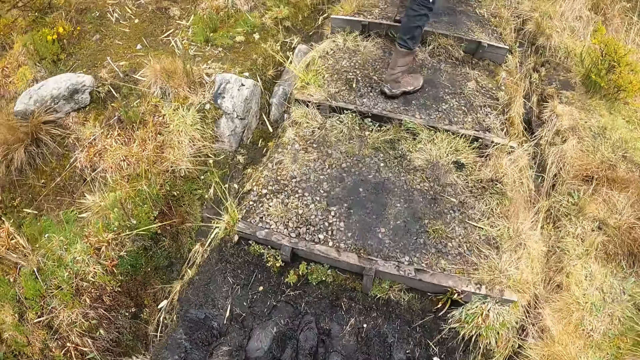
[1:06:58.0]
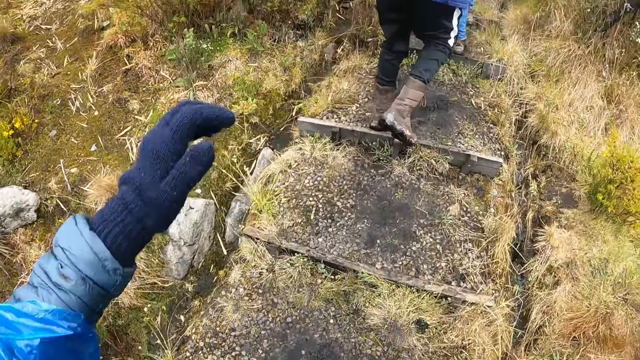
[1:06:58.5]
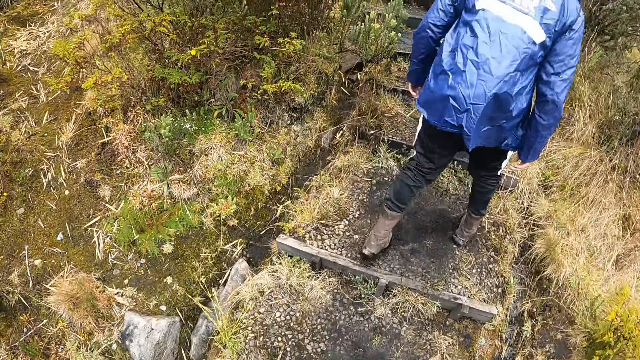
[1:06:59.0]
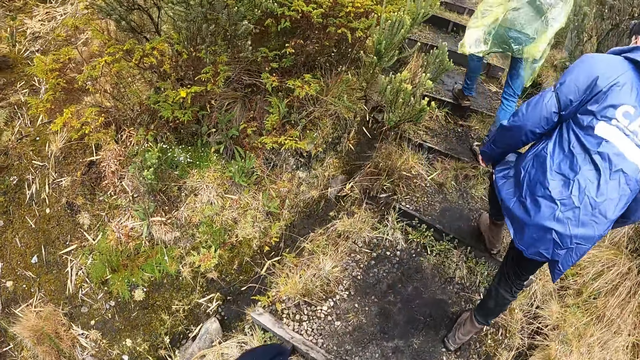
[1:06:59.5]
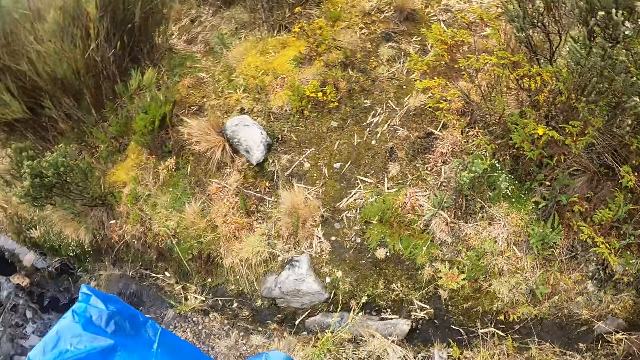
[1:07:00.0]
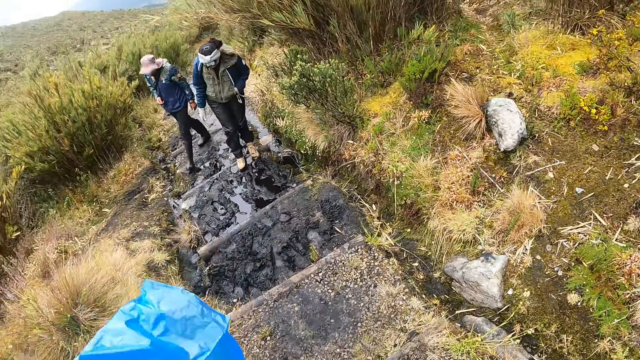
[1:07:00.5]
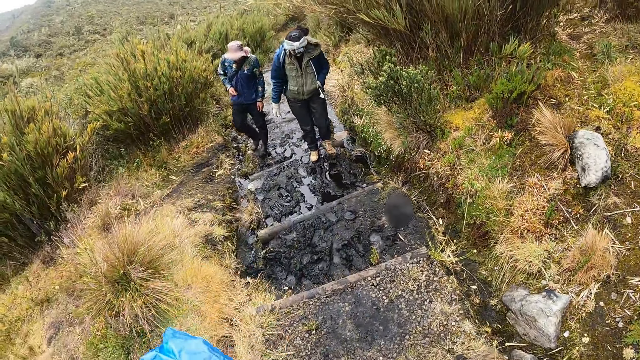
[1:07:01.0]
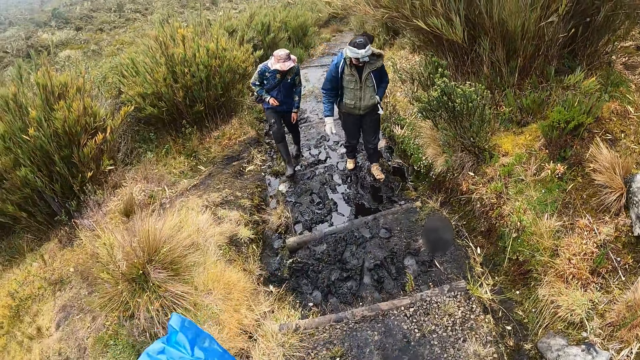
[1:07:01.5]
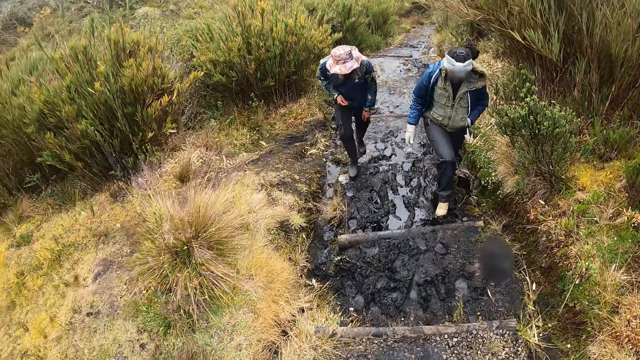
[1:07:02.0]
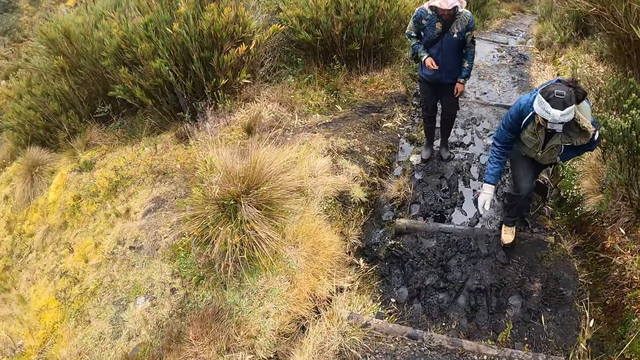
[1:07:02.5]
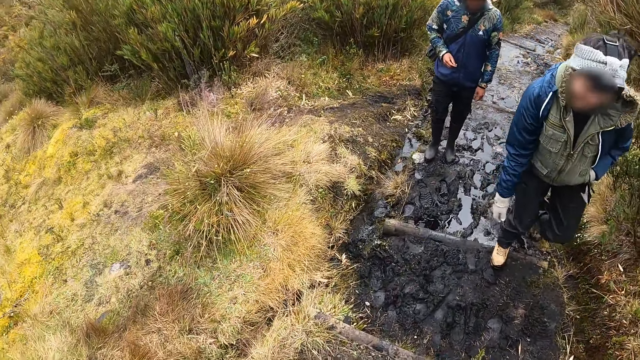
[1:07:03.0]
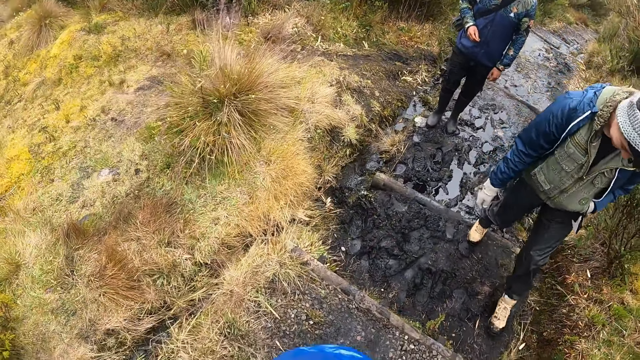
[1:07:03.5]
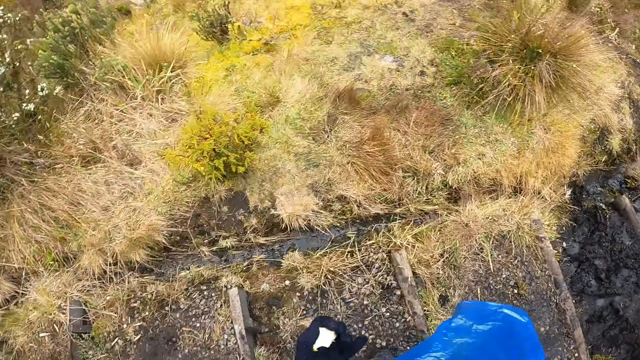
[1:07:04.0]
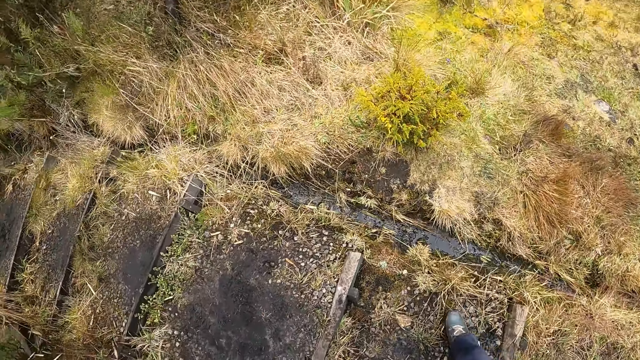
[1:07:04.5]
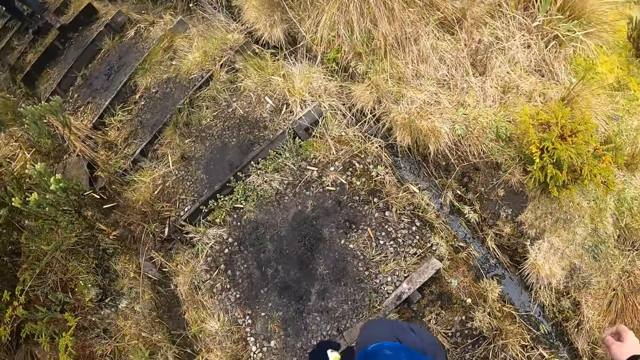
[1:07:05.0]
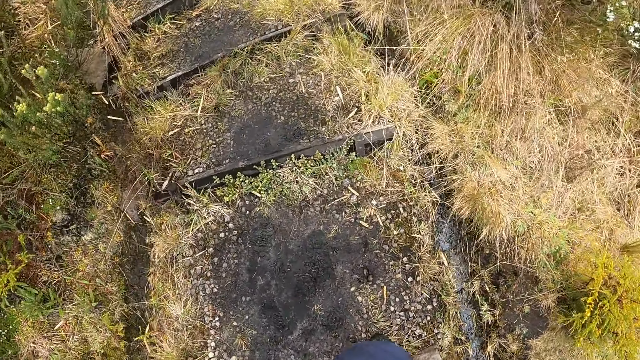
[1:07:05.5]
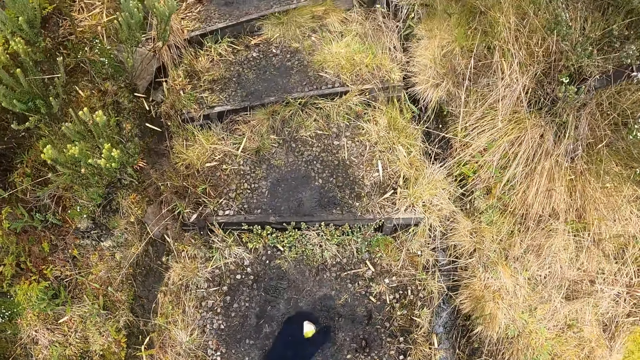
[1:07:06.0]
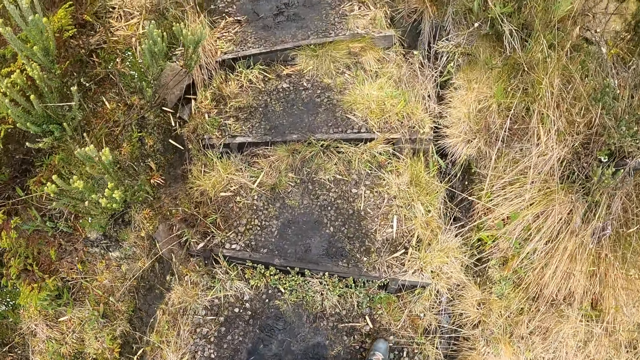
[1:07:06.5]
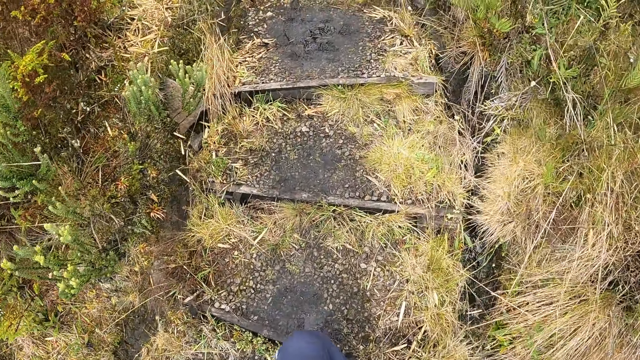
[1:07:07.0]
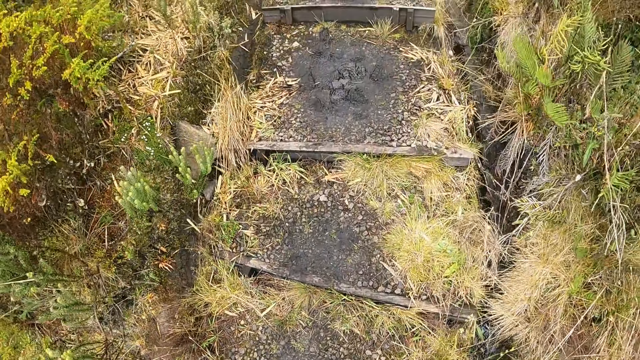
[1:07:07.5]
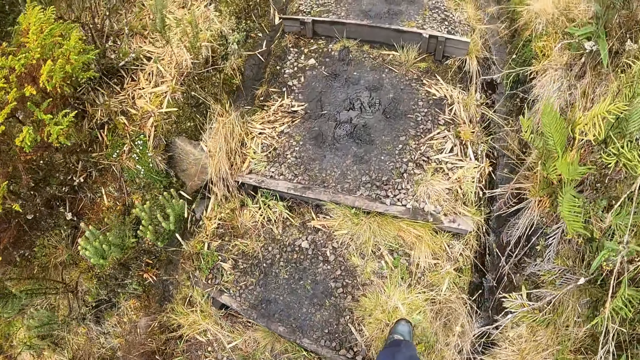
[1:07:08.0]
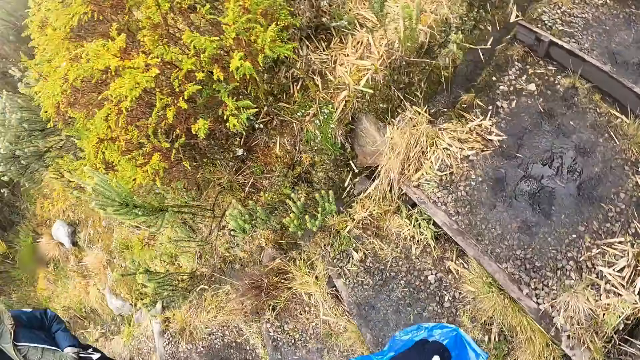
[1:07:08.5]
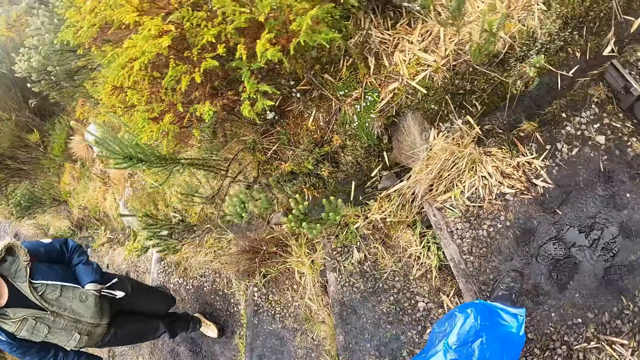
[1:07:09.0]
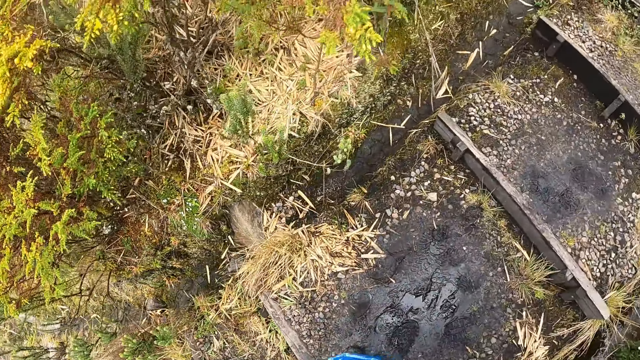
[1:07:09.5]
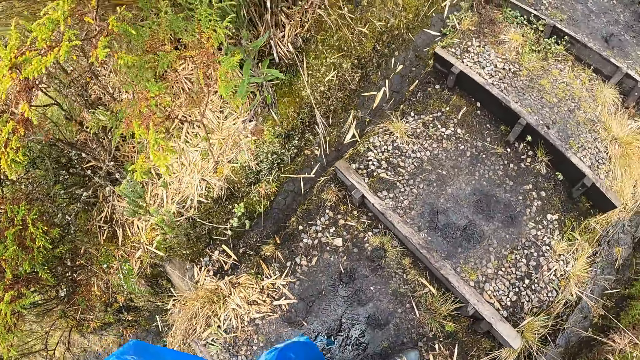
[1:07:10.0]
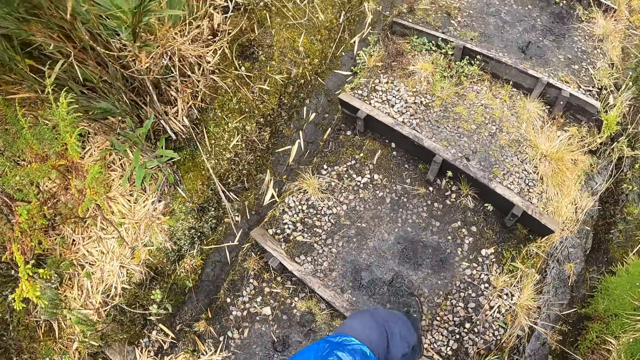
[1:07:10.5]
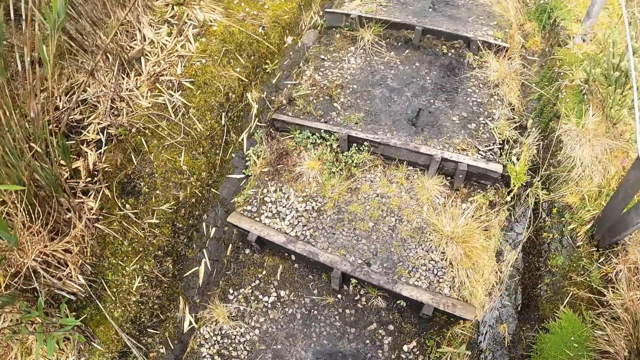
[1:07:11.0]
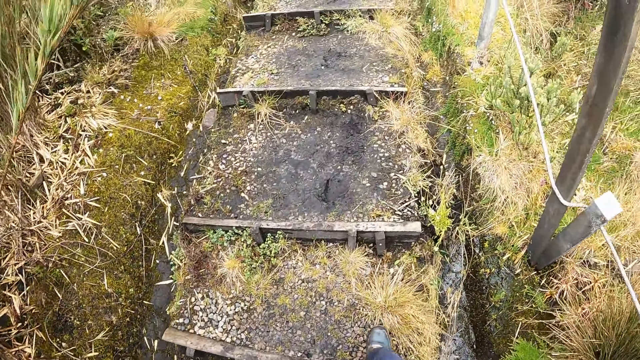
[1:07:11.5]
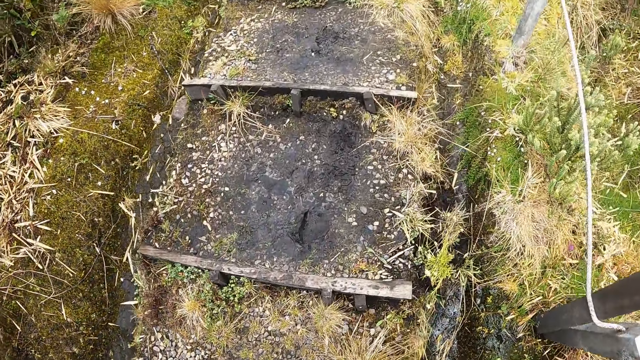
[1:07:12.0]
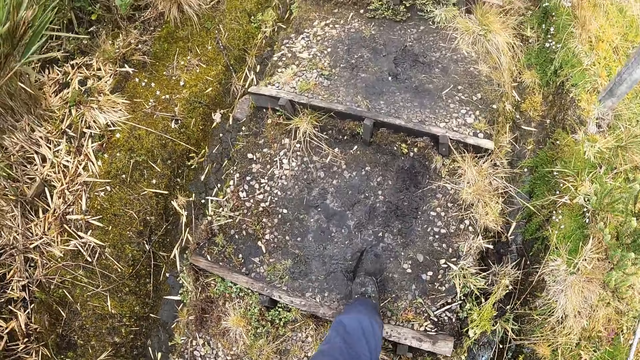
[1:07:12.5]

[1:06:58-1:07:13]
The woman walks in the muddy pathway. The camera wearer looks around. The man walks in the muddy pathway. The woman walks in the muddy pathway.

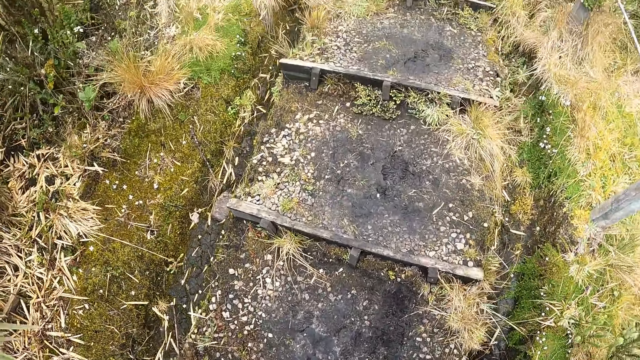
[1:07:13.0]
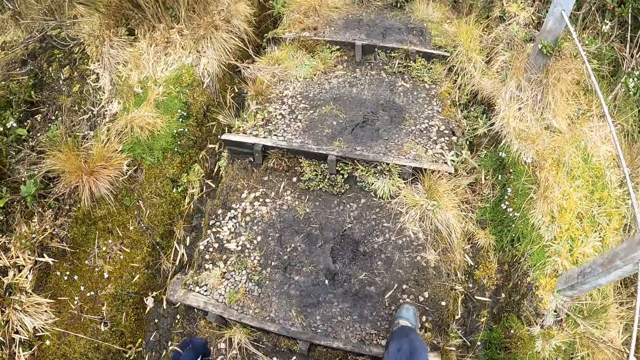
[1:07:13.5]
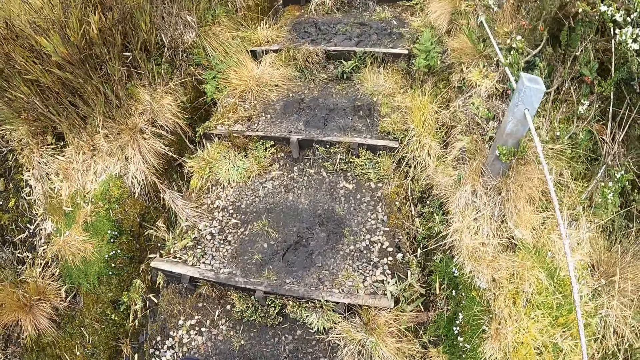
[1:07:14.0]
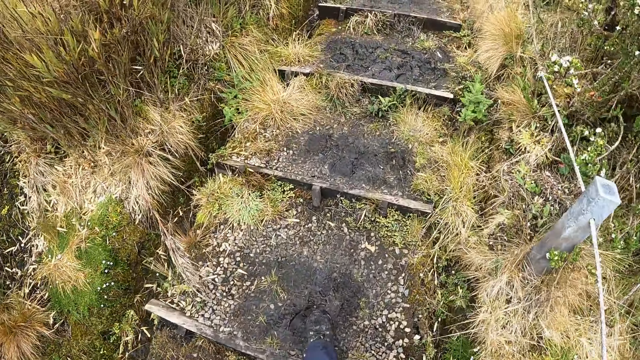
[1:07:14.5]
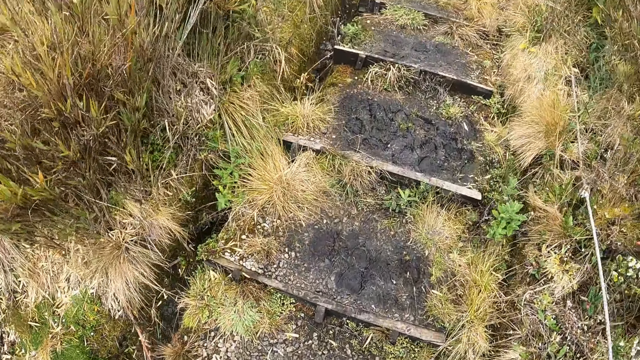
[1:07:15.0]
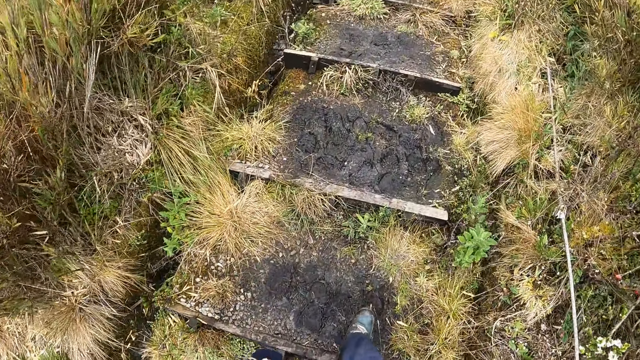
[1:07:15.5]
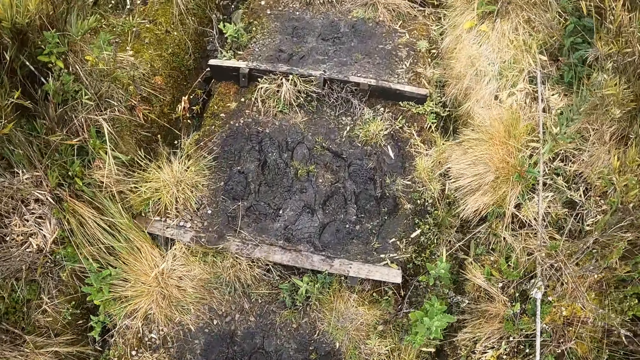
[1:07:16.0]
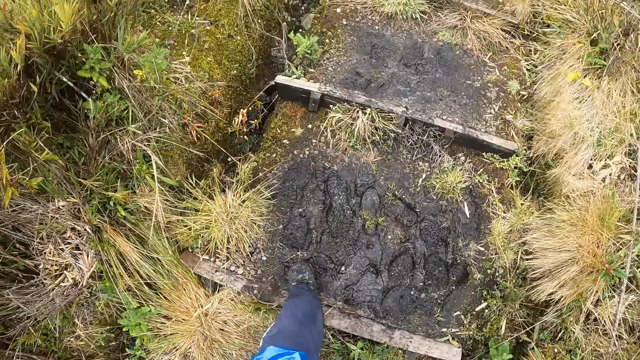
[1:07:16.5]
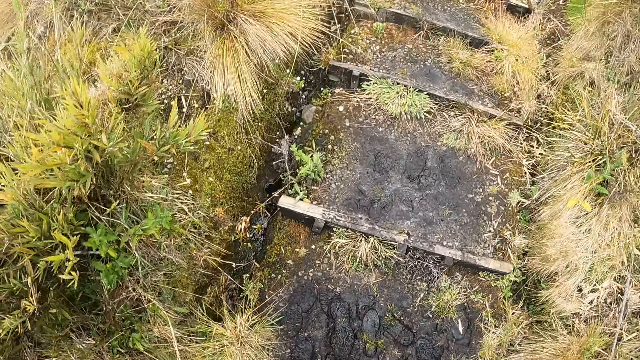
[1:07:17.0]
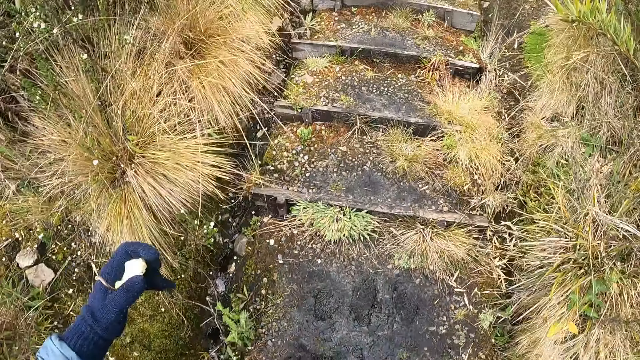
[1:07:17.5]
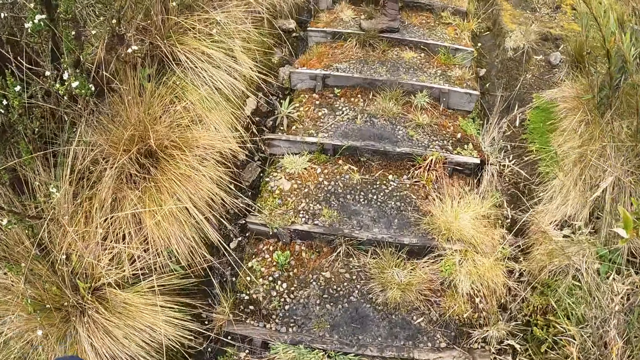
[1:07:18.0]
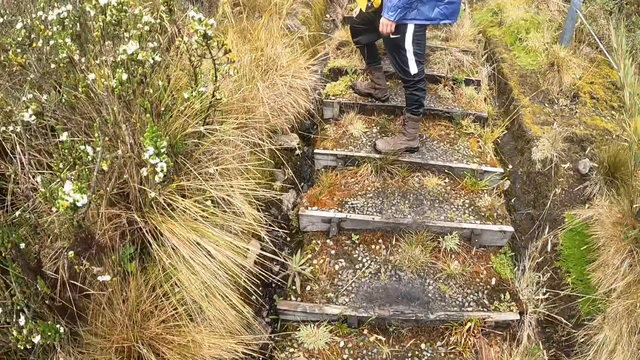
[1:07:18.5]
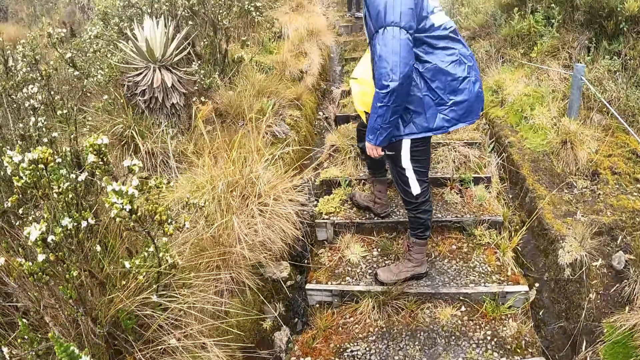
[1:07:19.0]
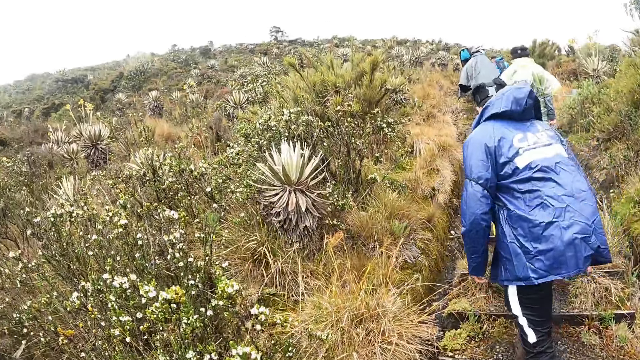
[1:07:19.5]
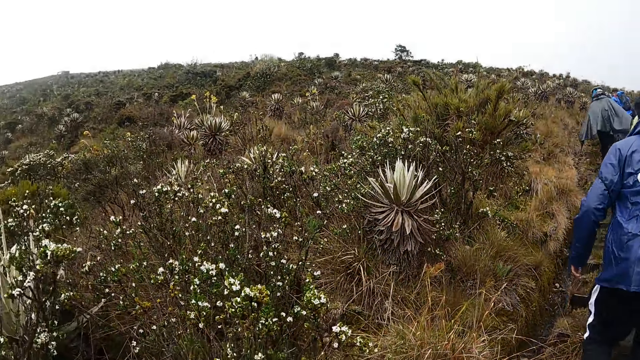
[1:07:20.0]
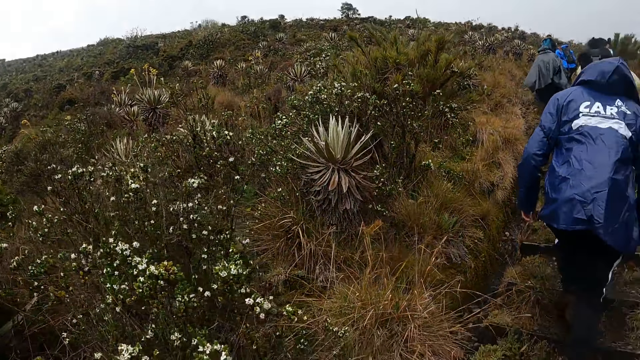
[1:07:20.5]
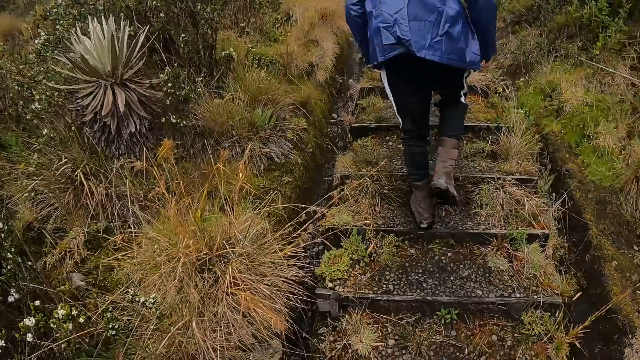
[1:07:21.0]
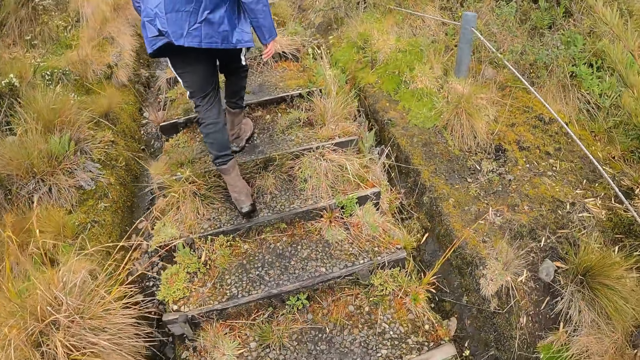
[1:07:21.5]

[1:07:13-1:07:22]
The man walks in the muddy pathway.
